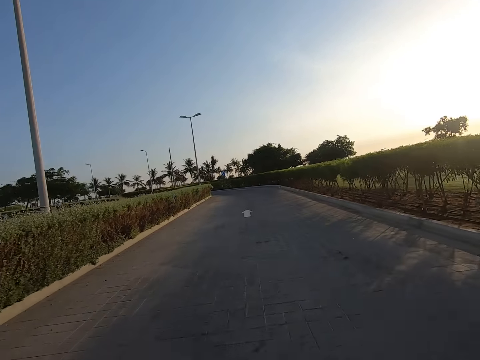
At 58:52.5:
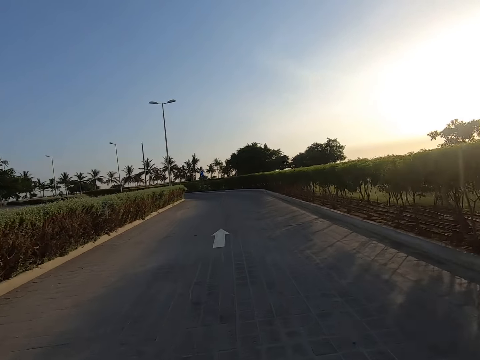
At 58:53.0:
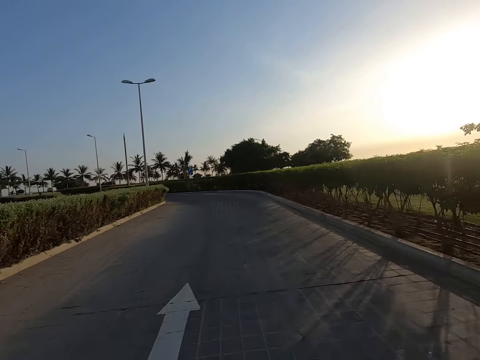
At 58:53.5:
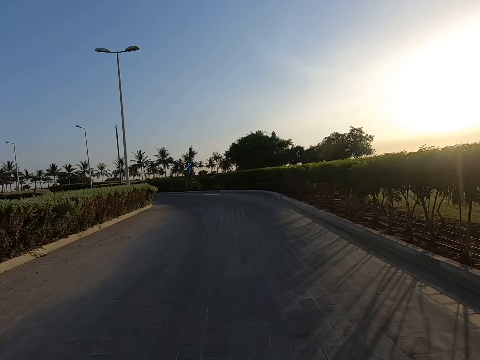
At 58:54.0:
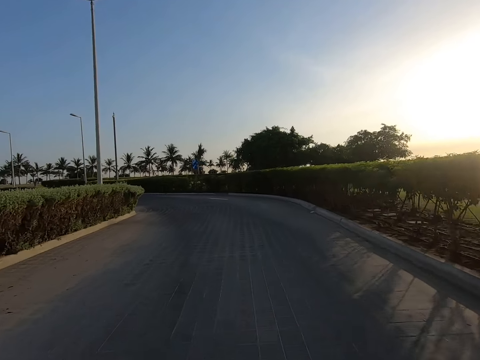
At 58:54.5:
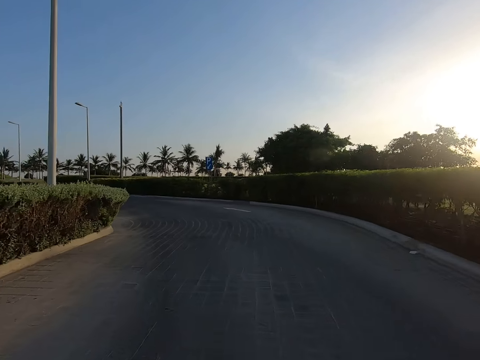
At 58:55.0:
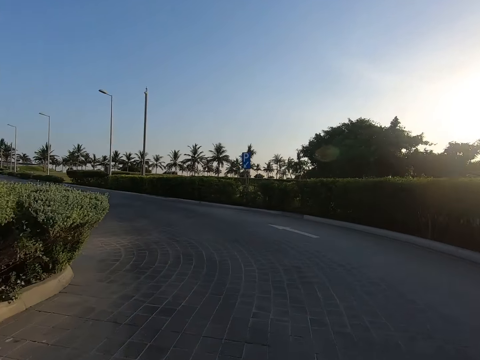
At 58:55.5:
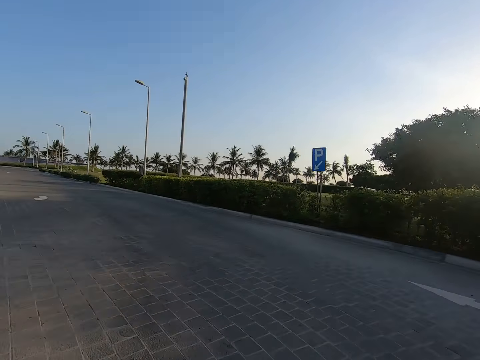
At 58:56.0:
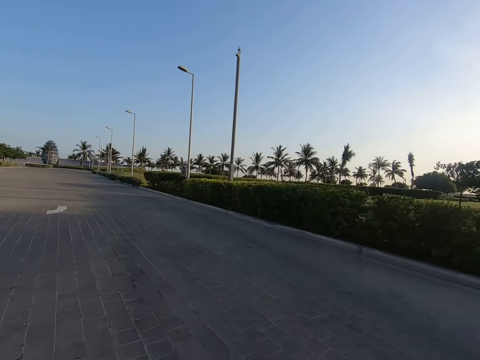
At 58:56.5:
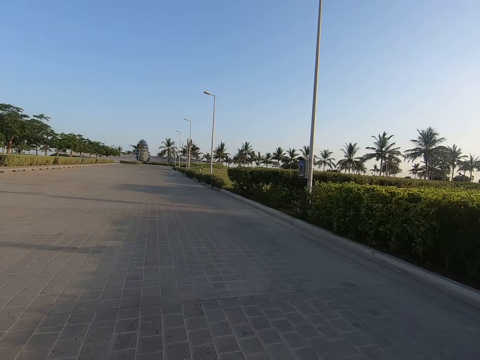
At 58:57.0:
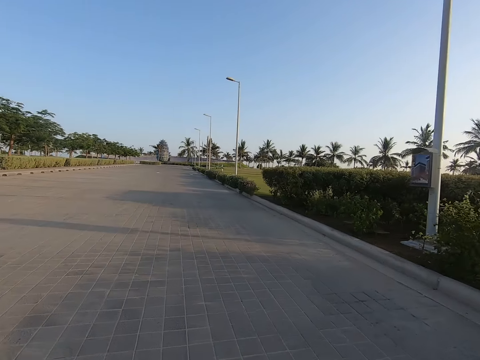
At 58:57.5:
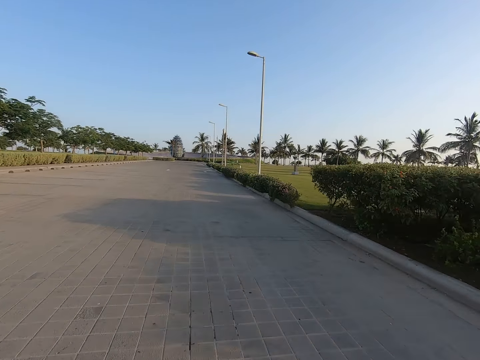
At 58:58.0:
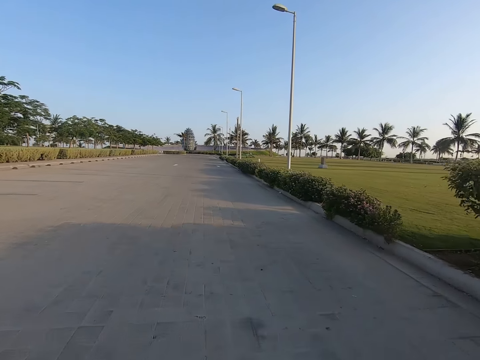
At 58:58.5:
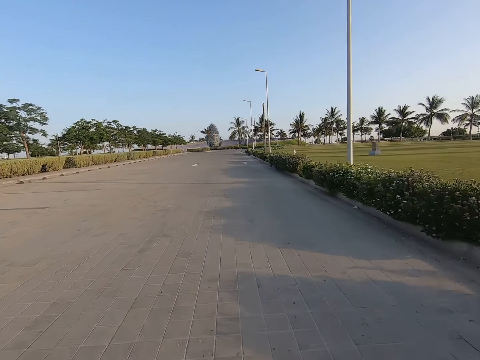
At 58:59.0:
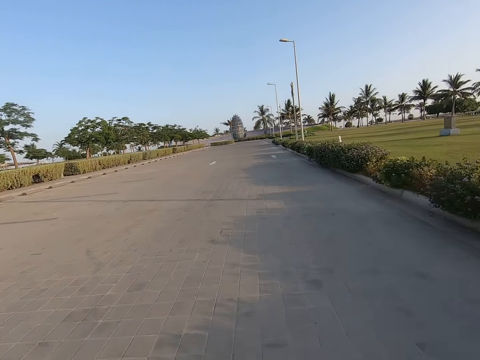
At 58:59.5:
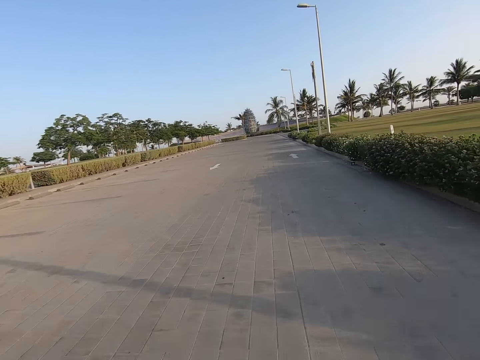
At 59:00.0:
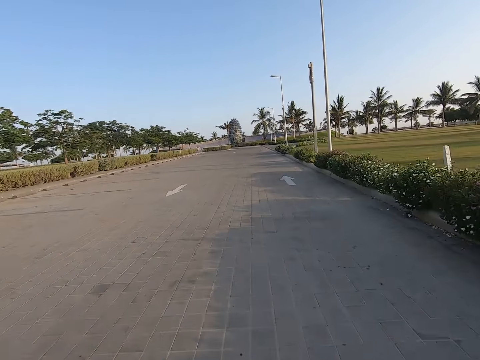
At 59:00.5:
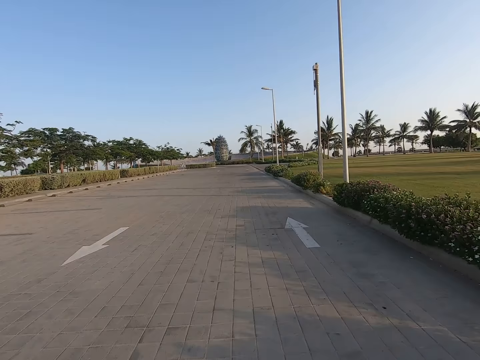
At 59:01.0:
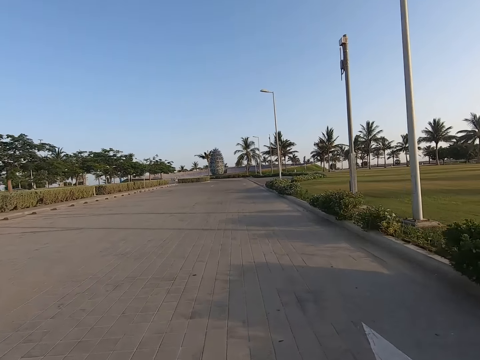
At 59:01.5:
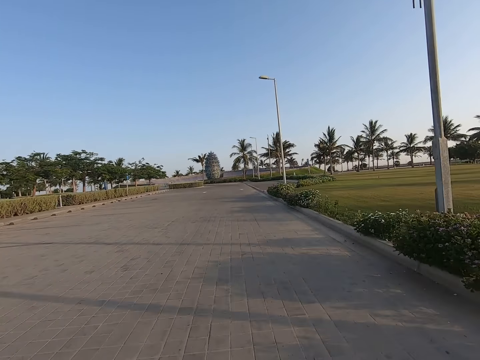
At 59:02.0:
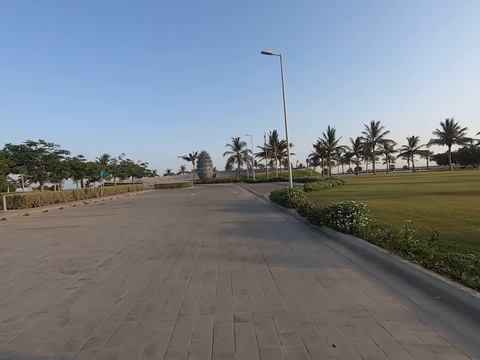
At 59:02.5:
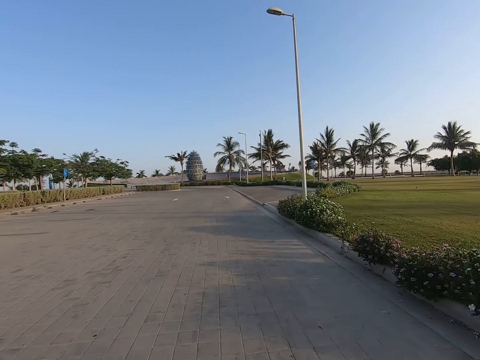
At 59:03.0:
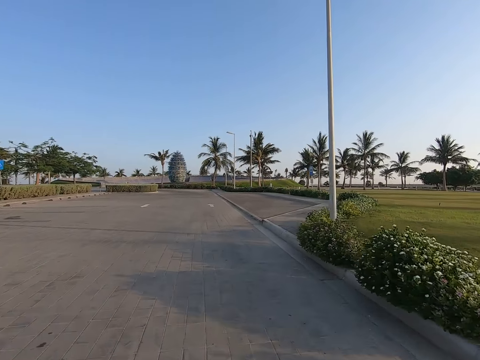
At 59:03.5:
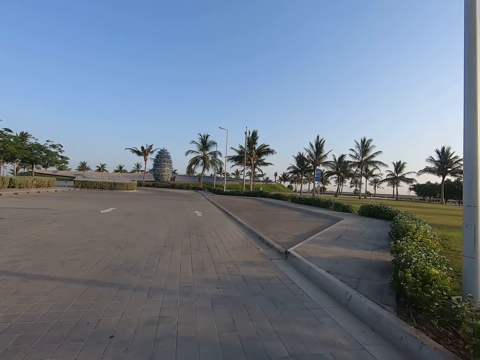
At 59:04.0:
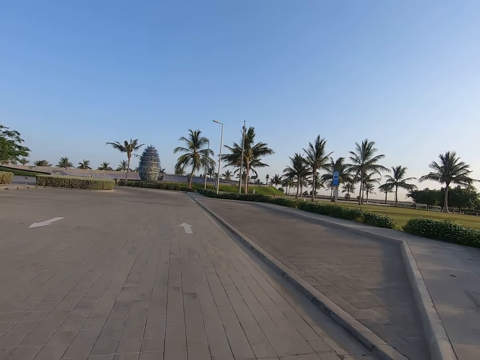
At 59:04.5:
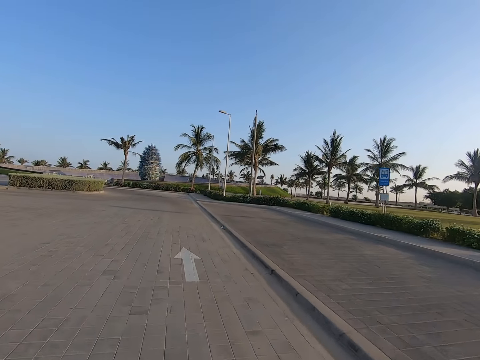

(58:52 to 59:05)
The camera wearer turns to the left.

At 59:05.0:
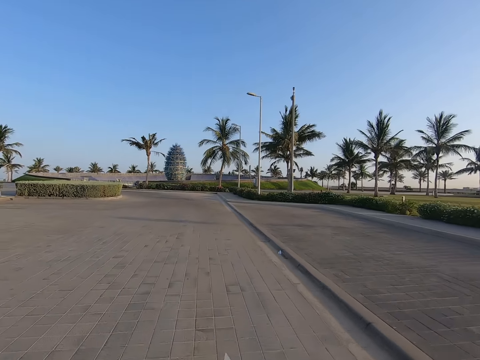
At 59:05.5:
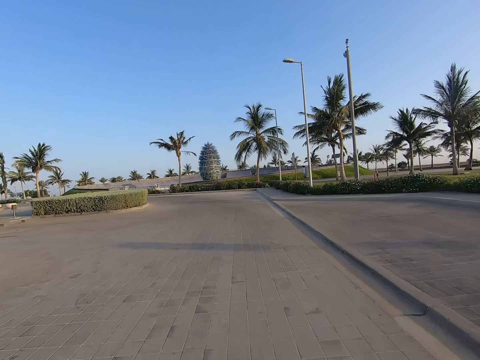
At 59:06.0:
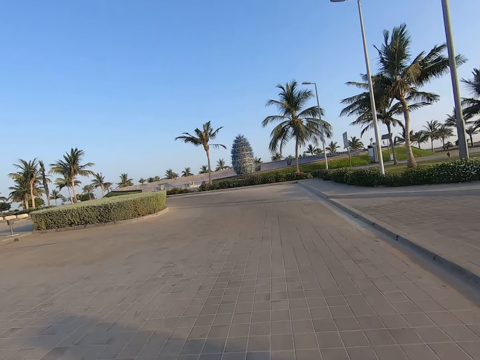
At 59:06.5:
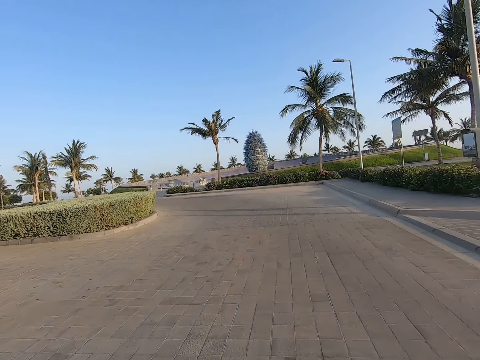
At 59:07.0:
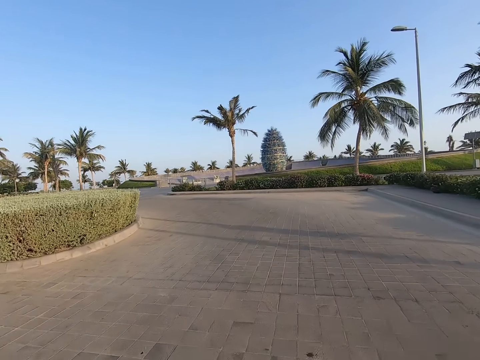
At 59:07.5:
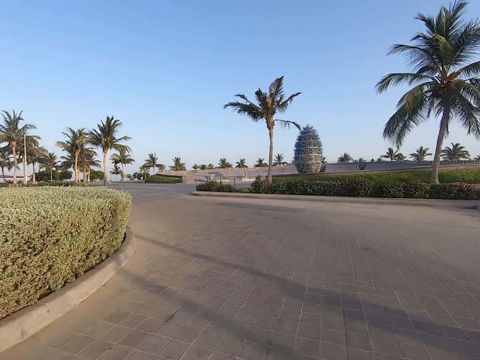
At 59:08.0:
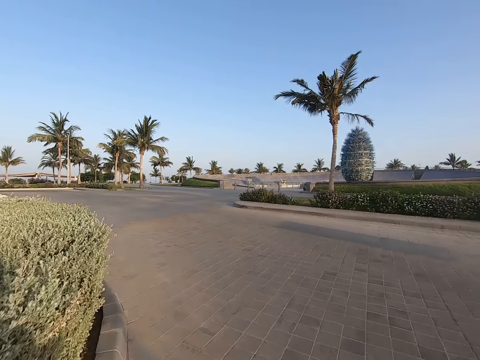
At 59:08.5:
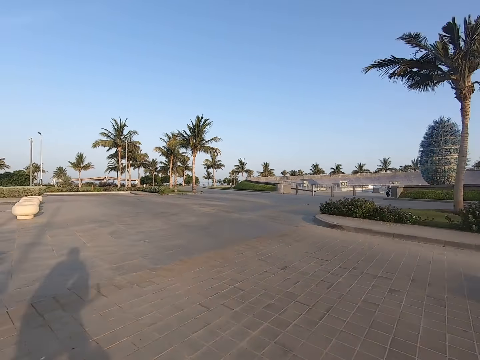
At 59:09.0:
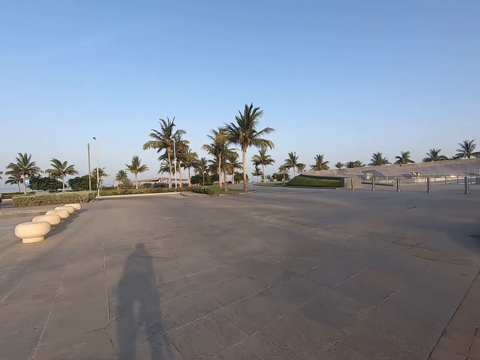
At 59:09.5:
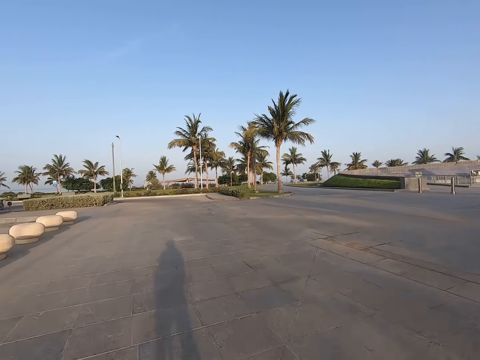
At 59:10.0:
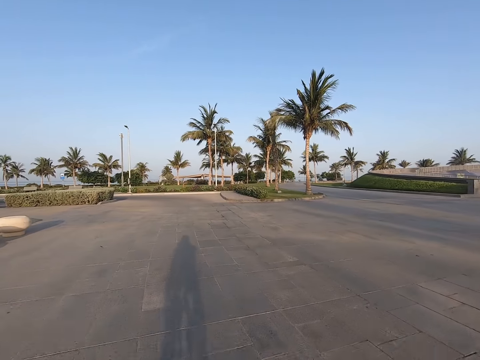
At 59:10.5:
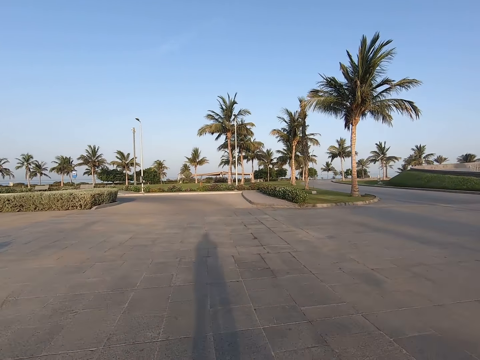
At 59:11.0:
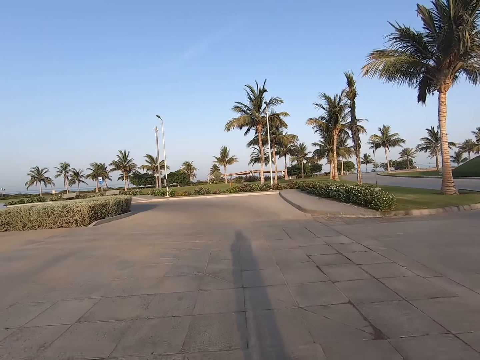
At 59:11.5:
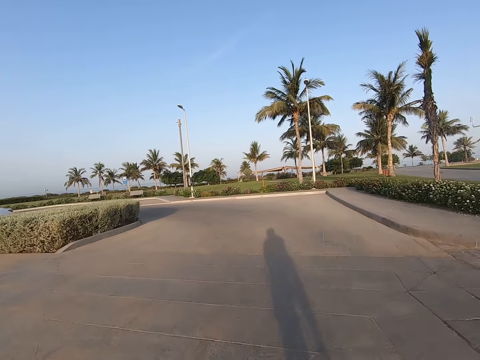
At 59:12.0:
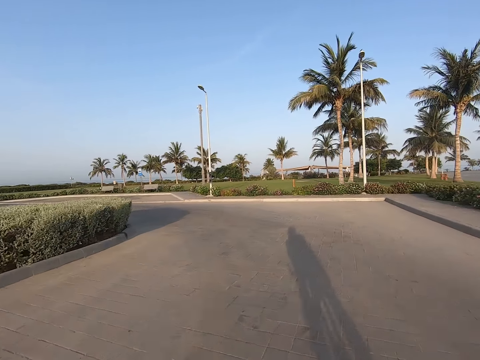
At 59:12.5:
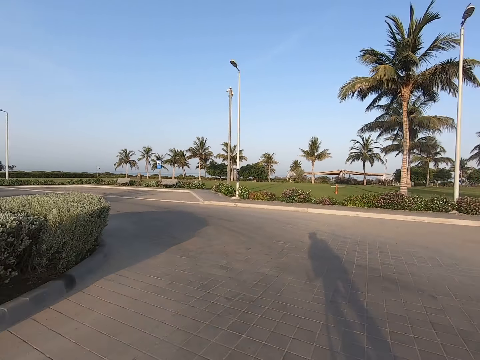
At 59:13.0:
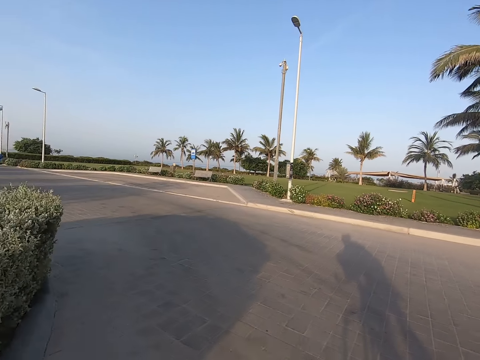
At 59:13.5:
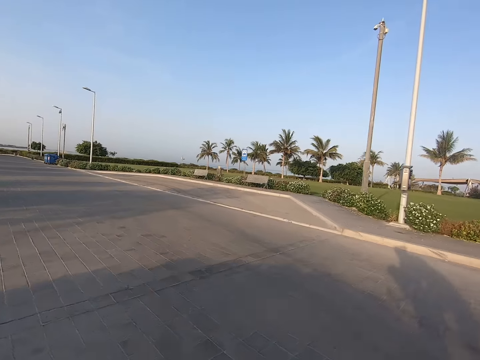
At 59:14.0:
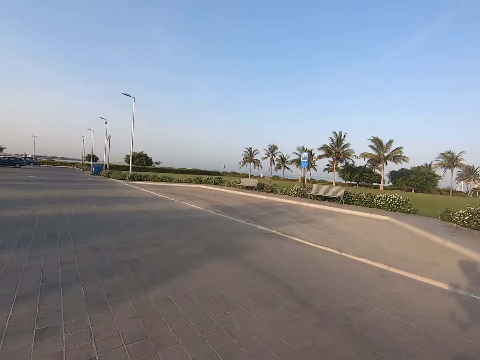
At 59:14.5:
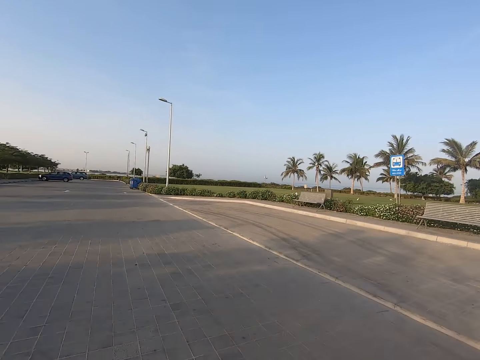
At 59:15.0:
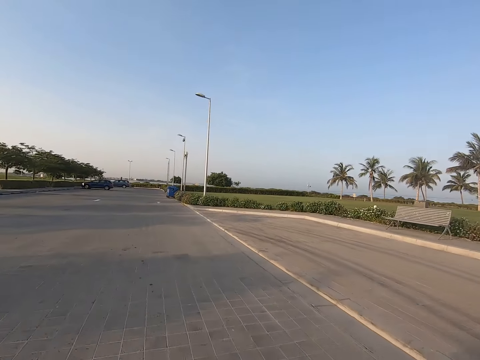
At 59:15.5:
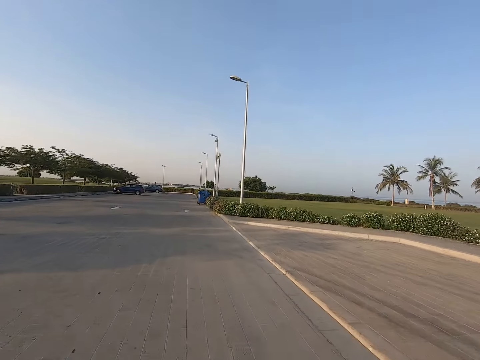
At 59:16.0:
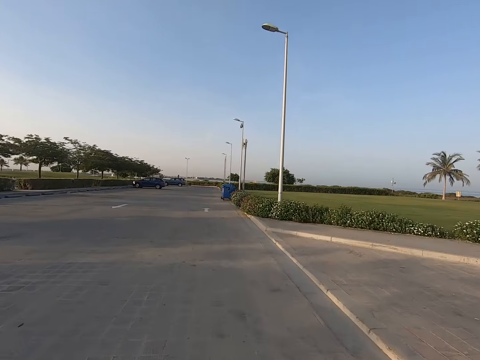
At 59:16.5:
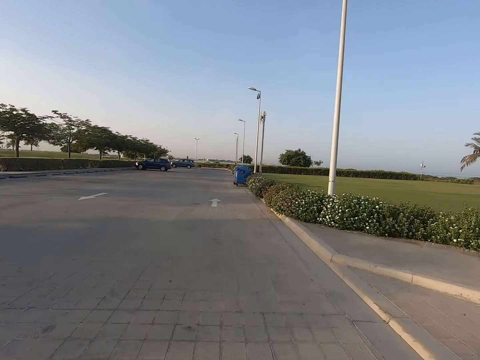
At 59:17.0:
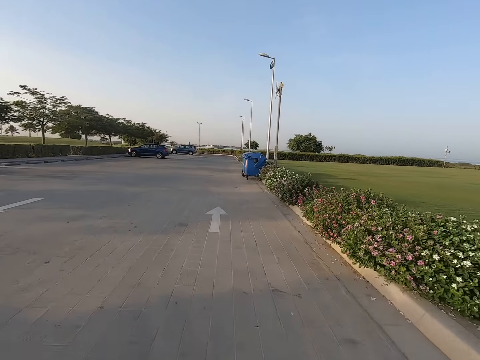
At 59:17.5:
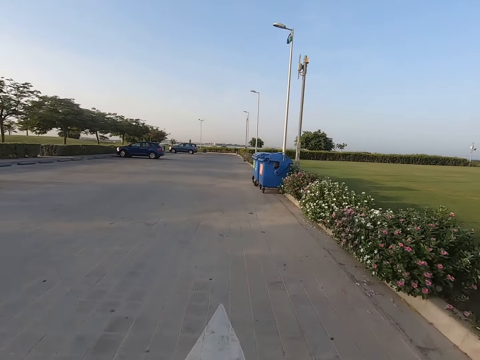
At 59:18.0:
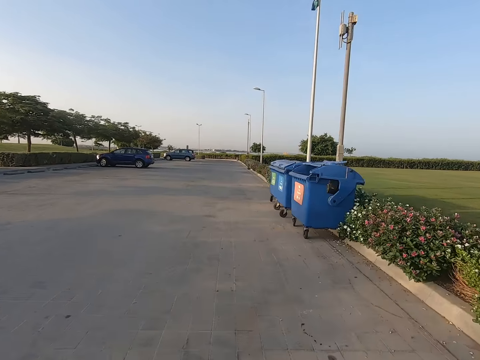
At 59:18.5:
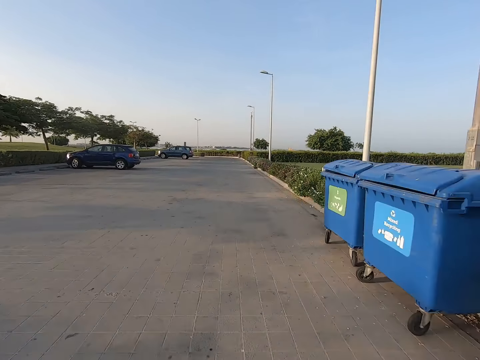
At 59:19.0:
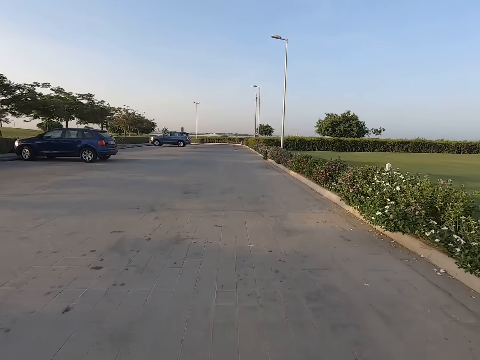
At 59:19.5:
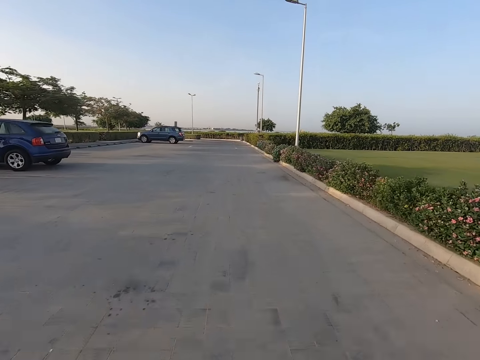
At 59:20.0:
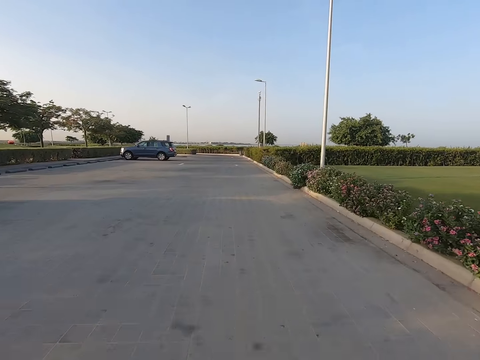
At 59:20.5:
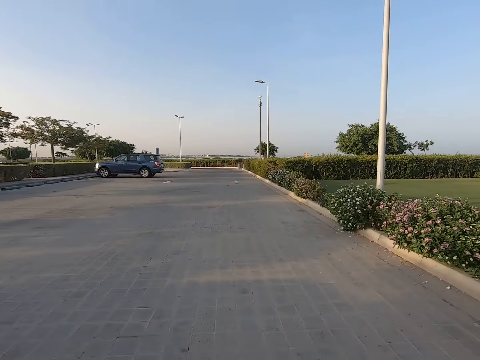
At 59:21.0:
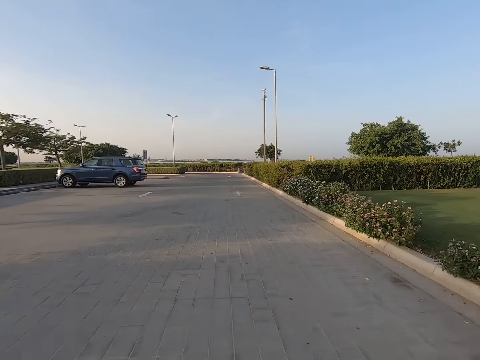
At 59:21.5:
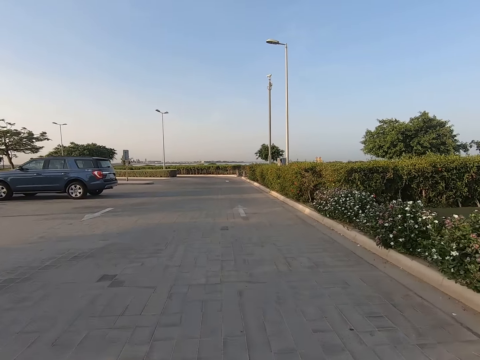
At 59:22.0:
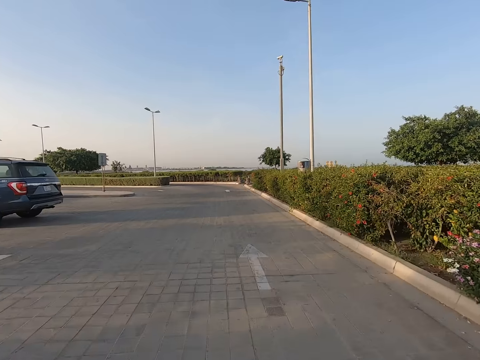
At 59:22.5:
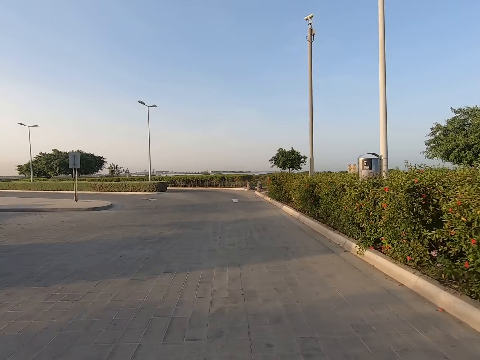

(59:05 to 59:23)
The camera wearer turns to the left. They turn to the left again.
